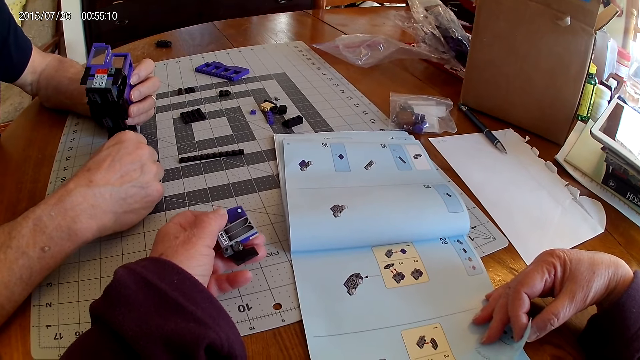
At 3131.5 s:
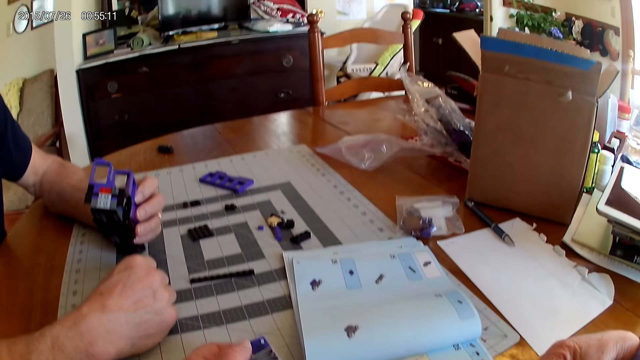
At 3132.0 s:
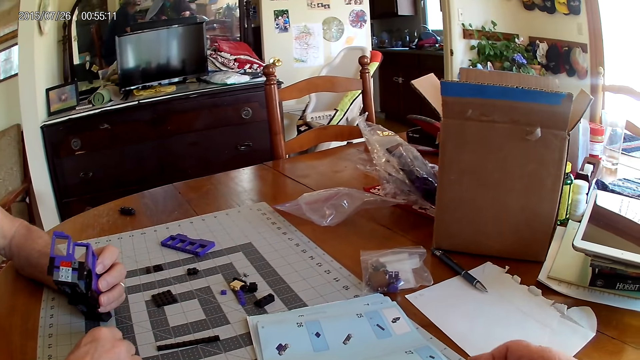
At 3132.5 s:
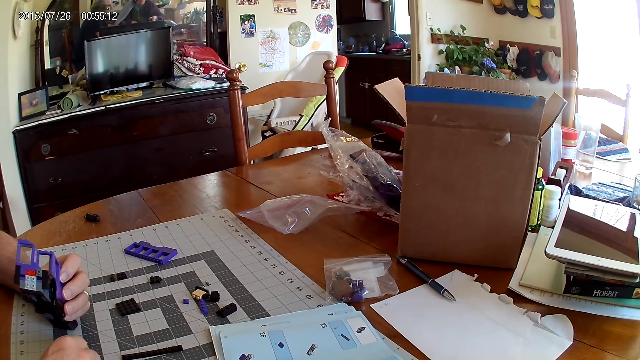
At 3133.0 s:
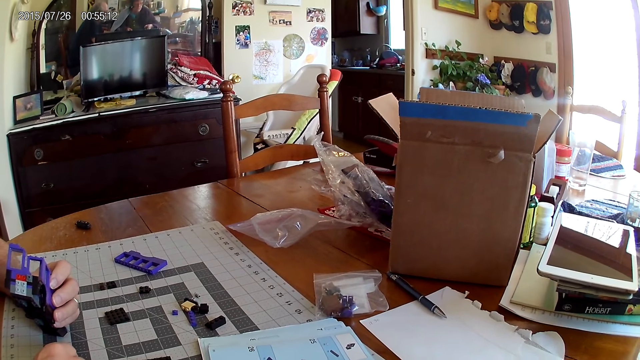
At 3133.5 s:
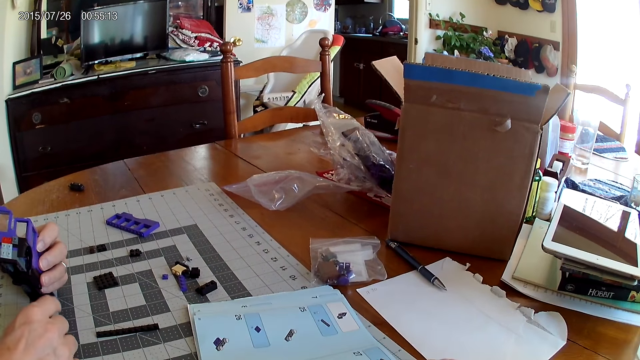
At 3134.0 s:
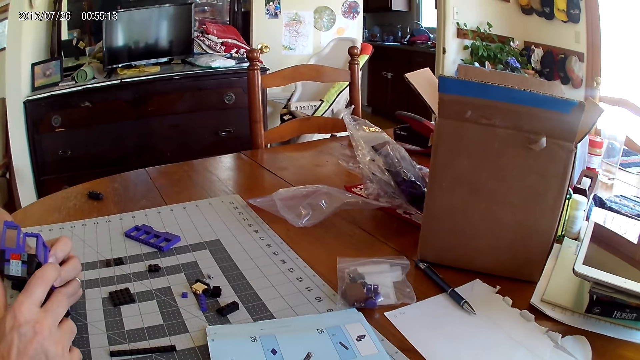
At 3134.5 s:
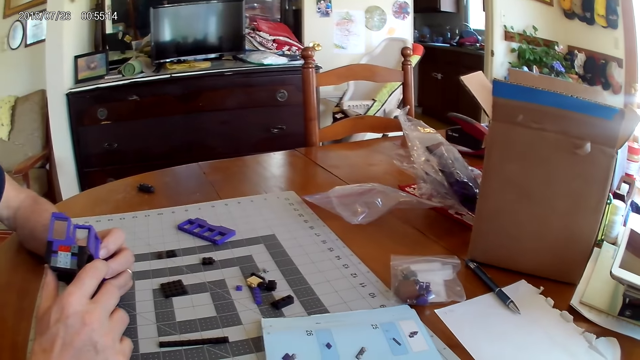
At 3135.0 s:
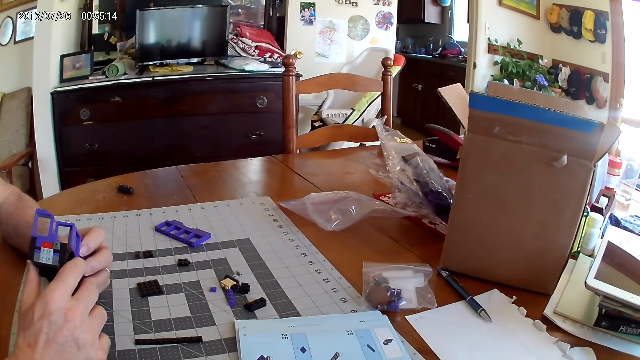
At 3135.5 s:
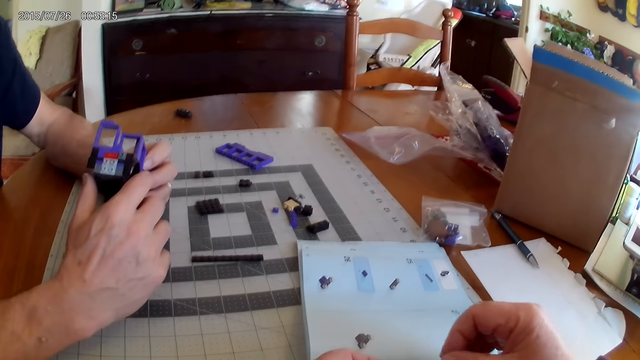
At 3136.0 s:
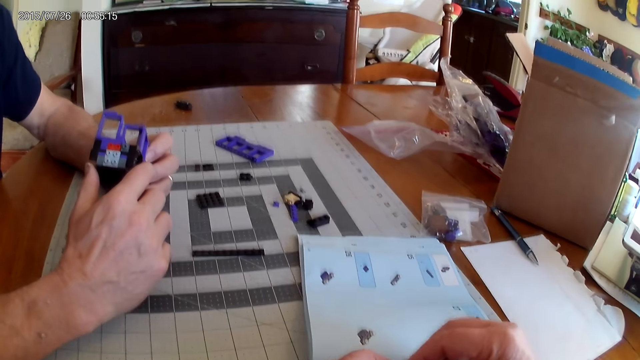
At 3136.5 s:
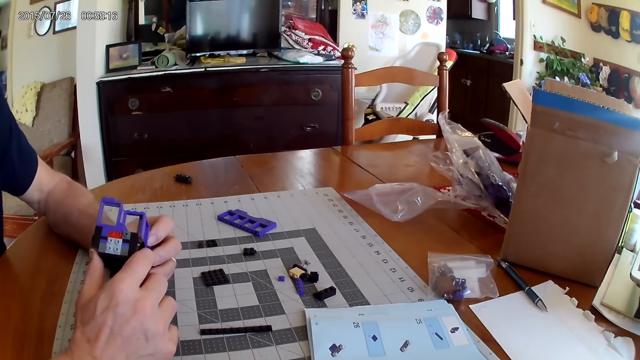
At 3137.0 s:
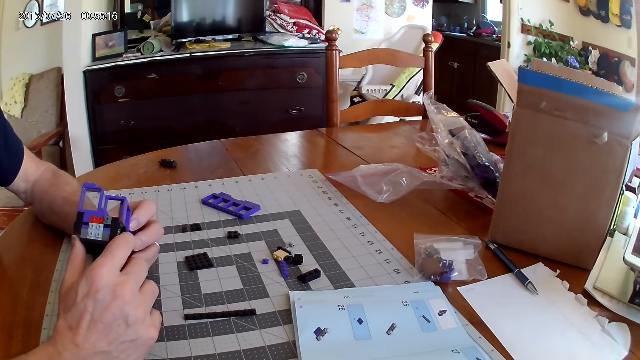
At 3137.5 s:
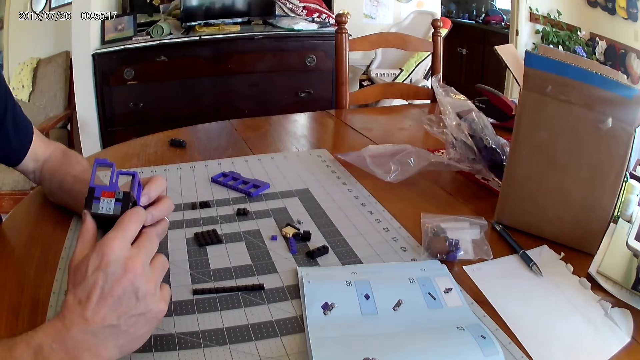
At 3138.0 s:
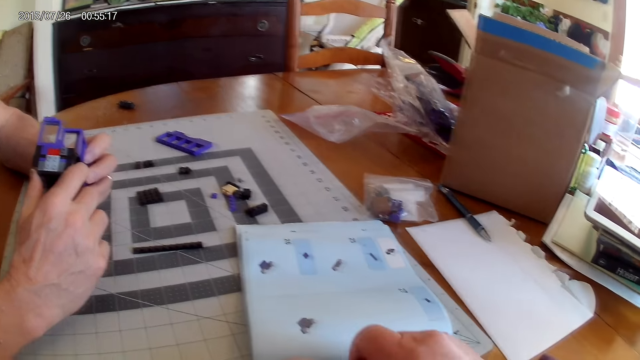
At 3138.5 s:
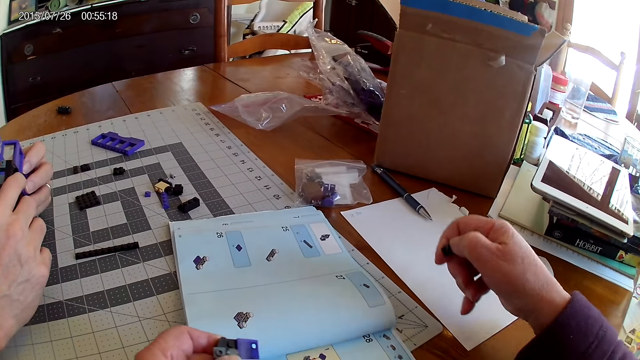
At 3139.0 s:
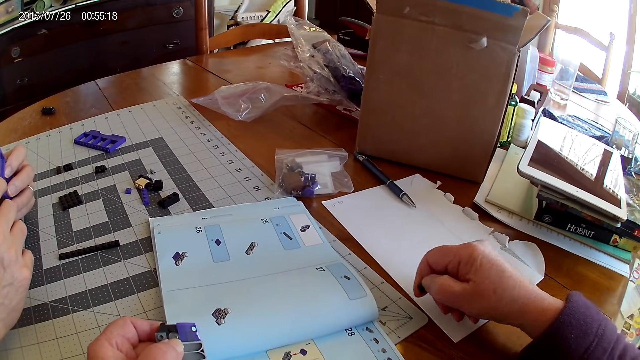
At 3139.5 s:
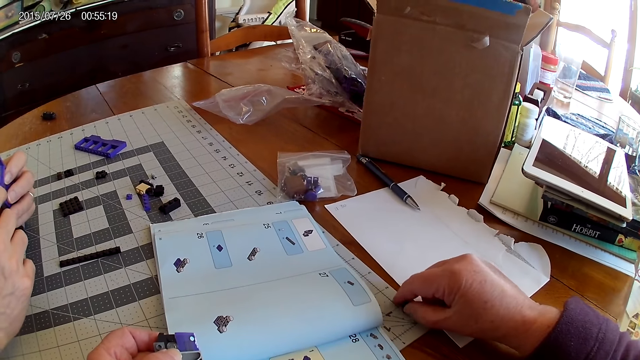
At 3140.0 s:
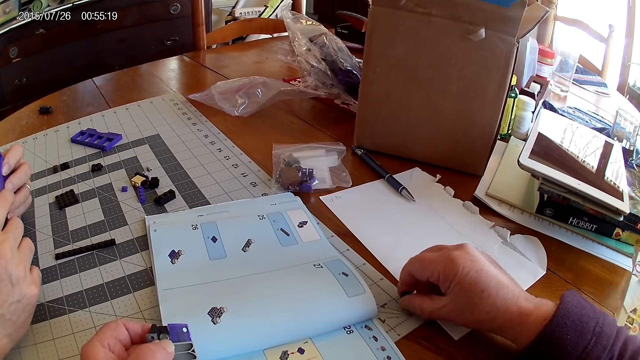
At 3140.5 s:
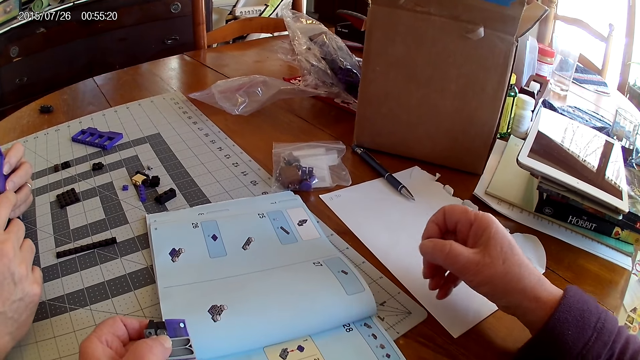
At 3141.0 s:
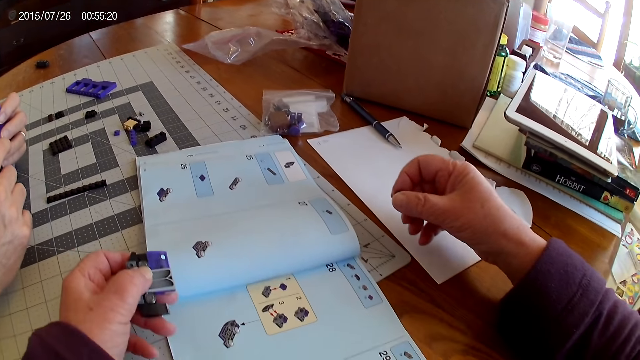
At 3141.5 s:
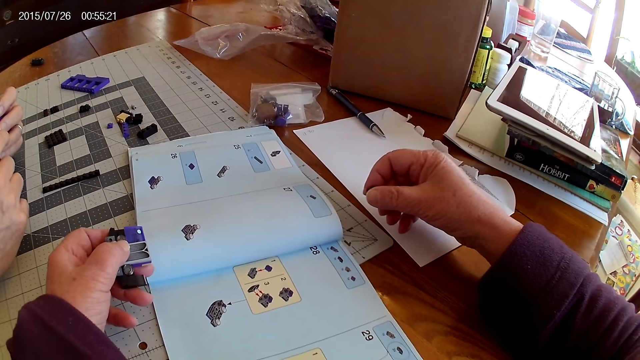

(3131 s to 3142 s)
A man holds a Lego structure. The camera wearer moves hands. They hold a piece of Lego on the table. They touch the piece. They look around.

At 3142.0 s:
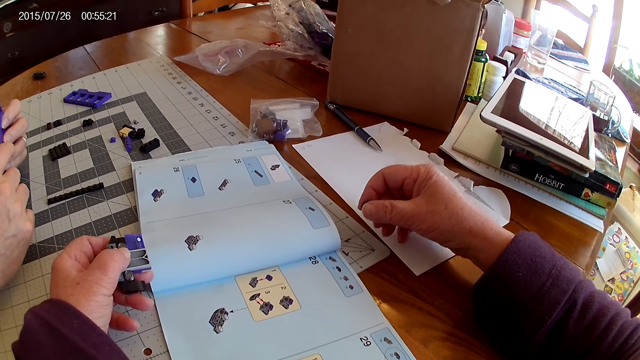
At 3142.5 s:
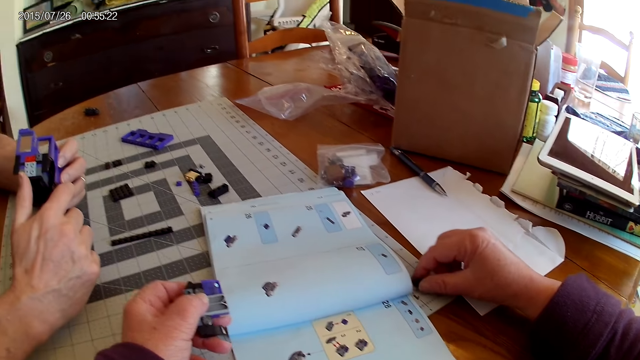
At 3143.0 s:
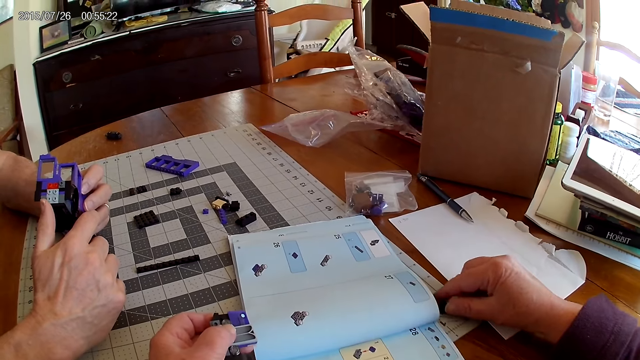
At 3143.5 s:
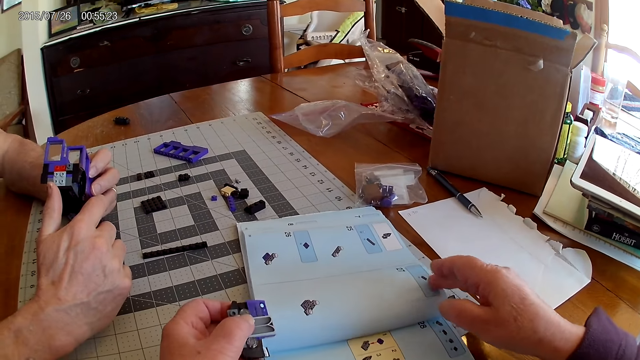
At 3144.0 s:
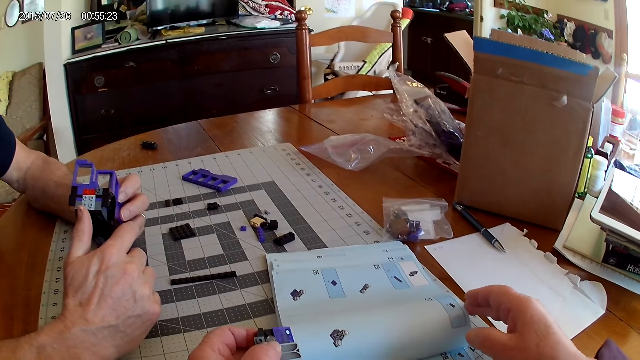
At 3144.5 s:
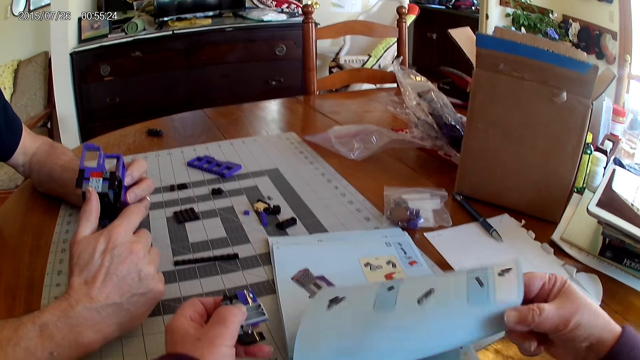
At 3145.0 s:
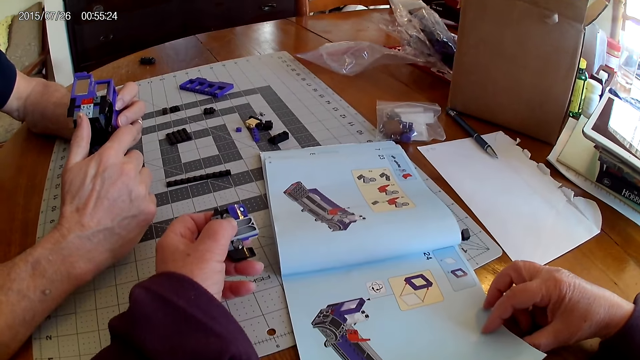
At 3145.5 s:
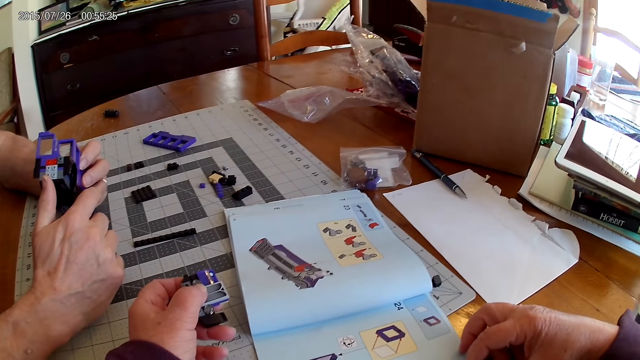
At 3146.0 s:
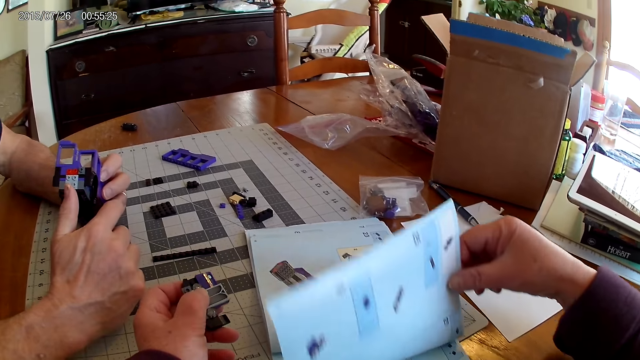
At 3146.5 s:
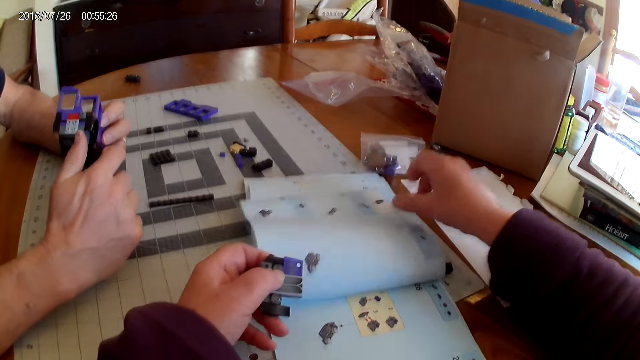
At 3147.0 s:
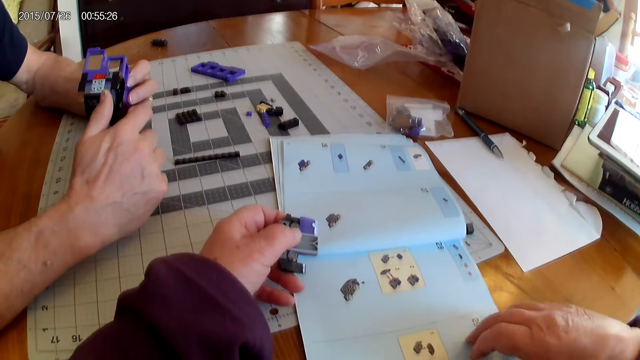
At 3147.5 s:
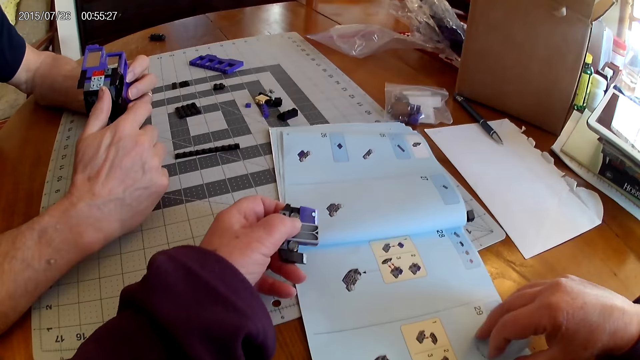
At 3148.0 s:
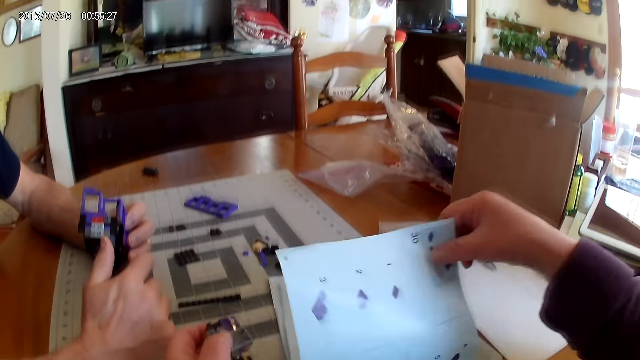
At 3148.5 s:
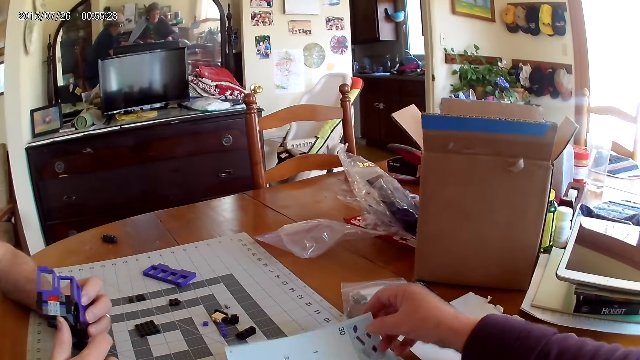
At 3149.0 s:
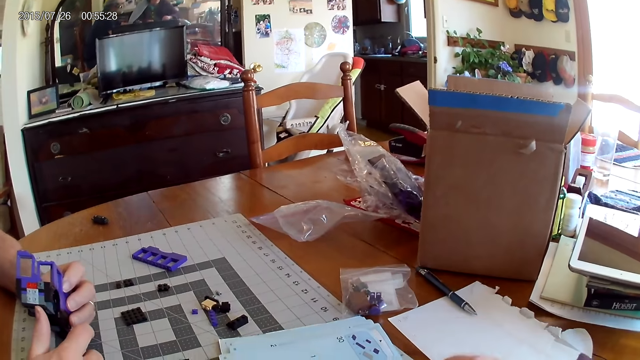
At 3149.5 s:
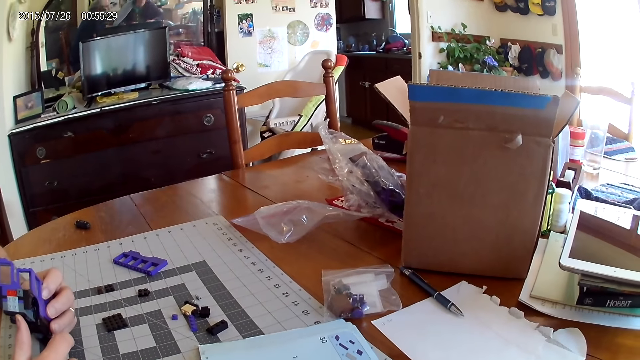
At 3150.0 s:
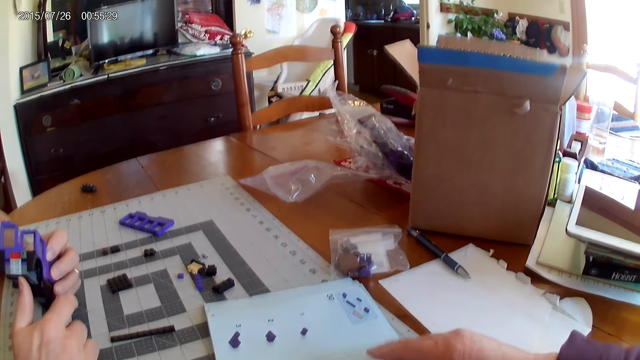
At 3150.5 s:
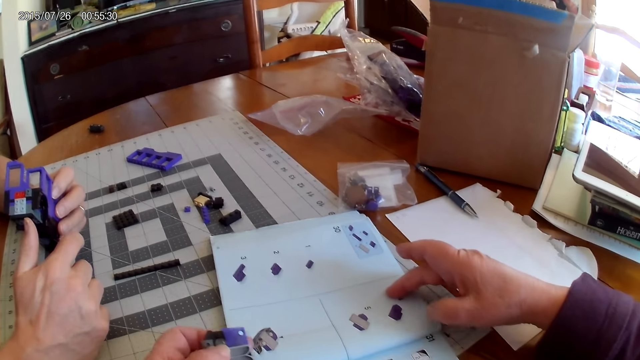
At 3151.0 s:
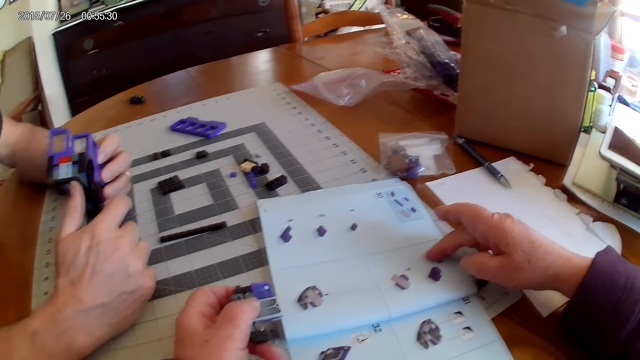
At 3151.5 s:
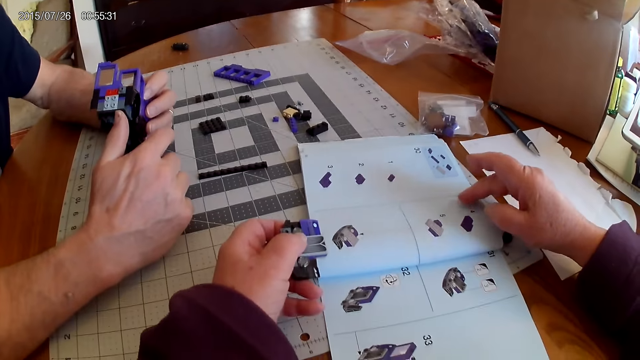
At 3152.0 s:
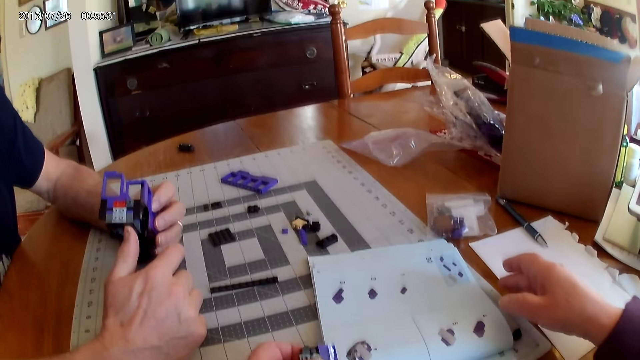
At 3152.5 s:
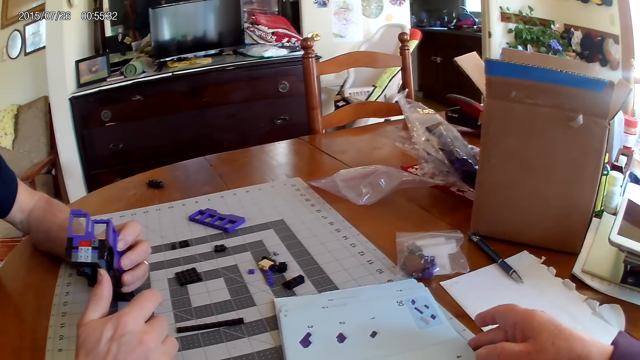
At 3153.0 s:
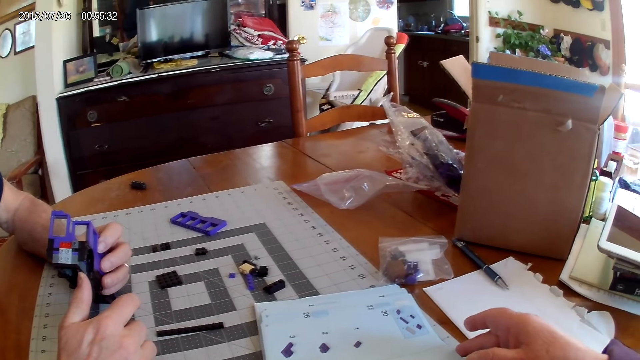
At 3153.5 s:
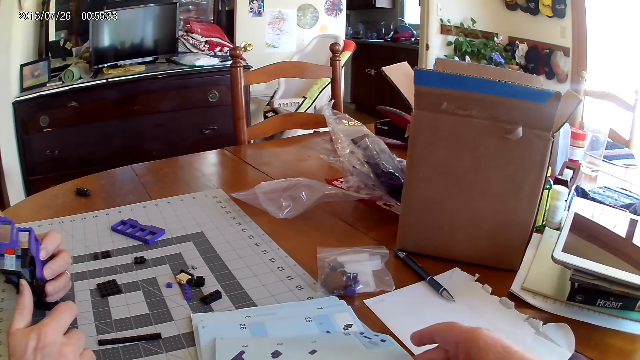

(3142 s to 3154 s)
The camera wearer puts a piece of Lego on the table. They open the page of a manual. They look around. They open the page of the manual. They look around. They look at the image on the manual.
